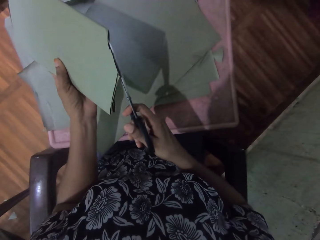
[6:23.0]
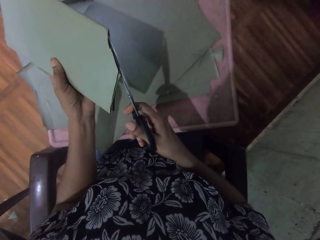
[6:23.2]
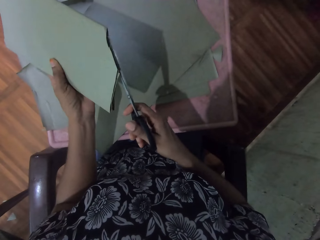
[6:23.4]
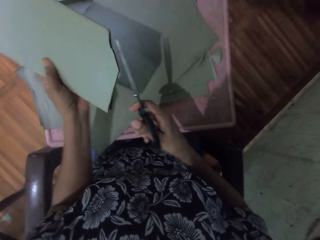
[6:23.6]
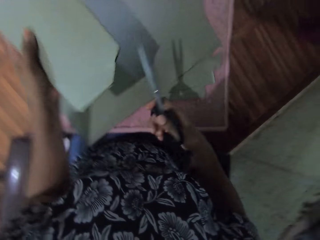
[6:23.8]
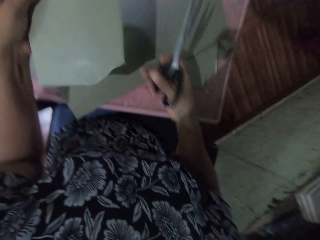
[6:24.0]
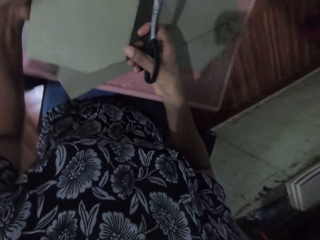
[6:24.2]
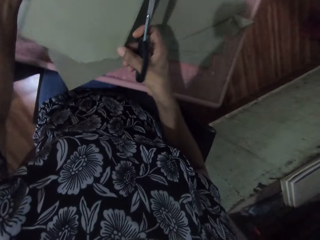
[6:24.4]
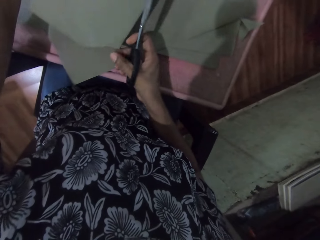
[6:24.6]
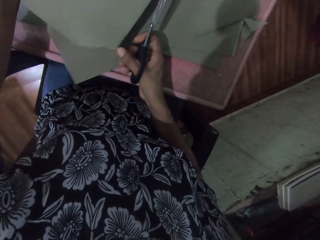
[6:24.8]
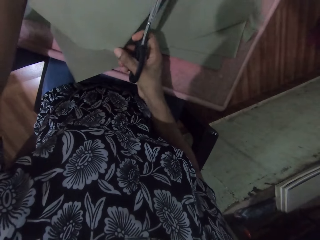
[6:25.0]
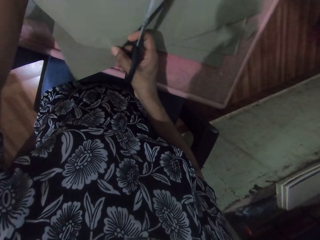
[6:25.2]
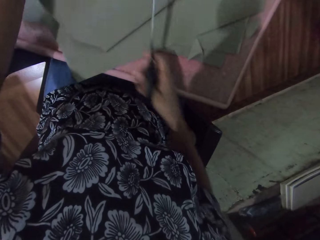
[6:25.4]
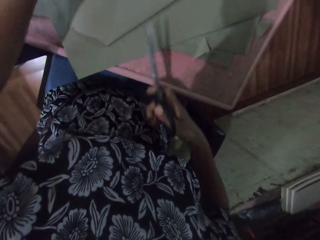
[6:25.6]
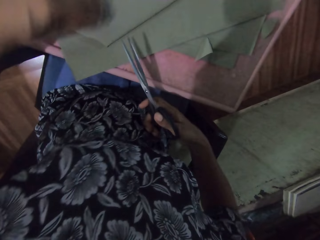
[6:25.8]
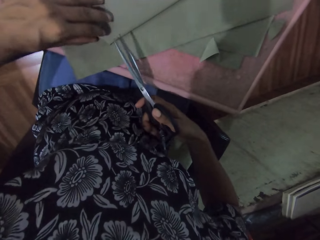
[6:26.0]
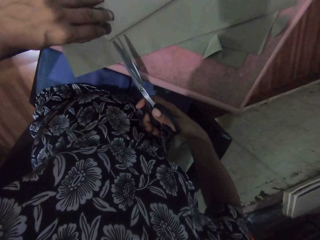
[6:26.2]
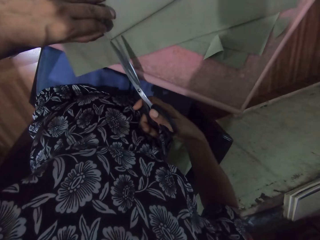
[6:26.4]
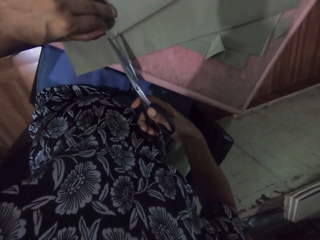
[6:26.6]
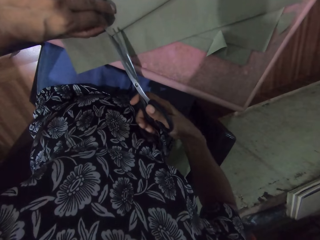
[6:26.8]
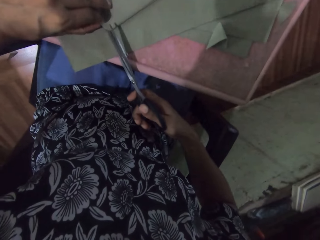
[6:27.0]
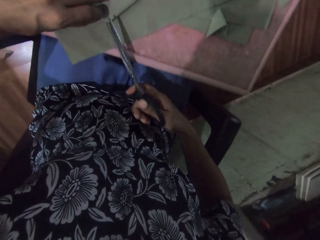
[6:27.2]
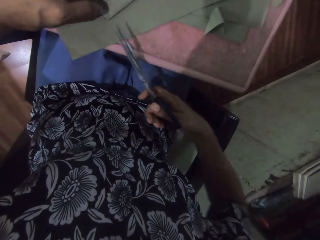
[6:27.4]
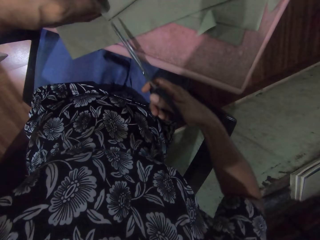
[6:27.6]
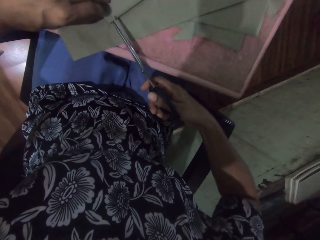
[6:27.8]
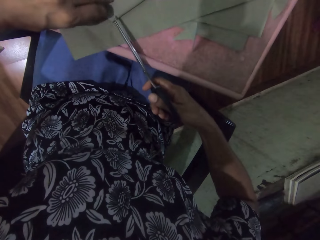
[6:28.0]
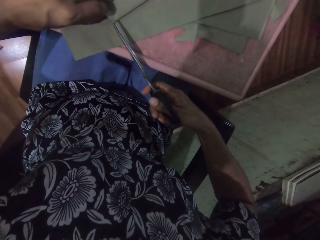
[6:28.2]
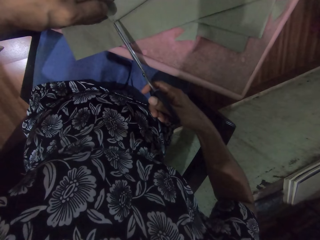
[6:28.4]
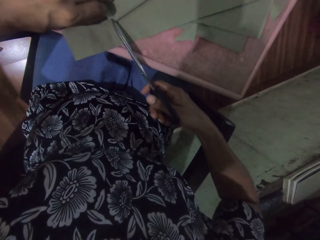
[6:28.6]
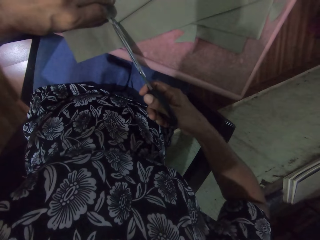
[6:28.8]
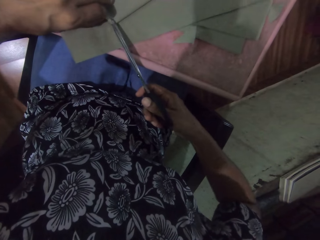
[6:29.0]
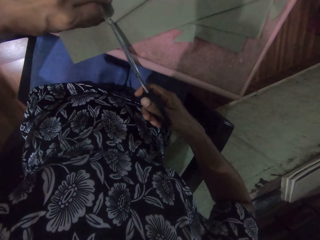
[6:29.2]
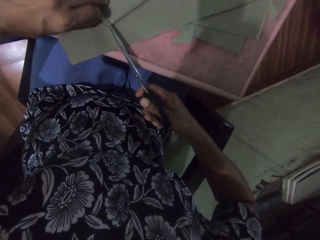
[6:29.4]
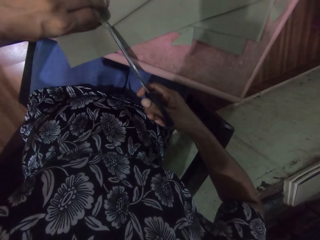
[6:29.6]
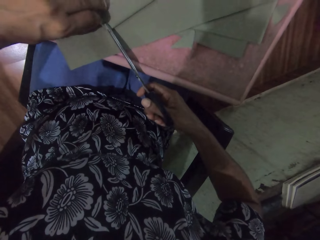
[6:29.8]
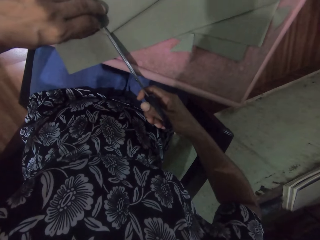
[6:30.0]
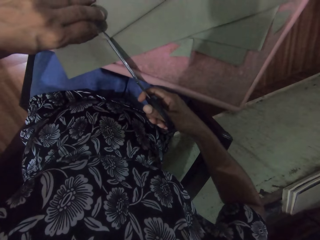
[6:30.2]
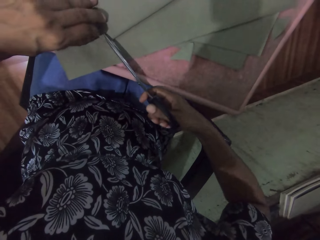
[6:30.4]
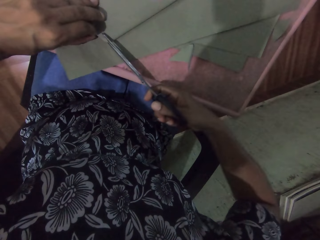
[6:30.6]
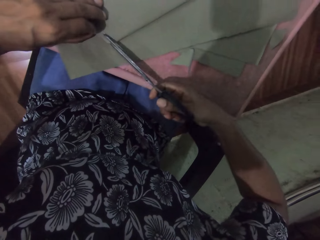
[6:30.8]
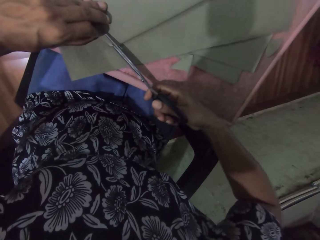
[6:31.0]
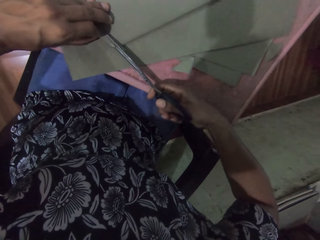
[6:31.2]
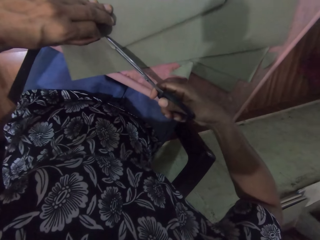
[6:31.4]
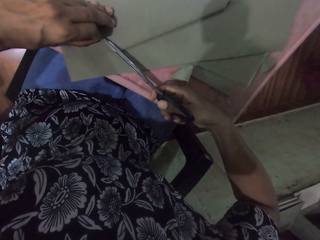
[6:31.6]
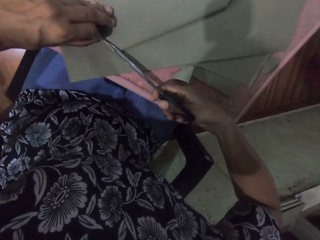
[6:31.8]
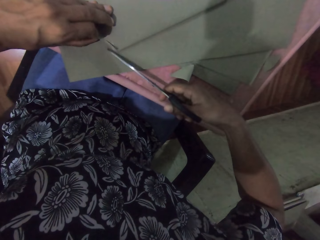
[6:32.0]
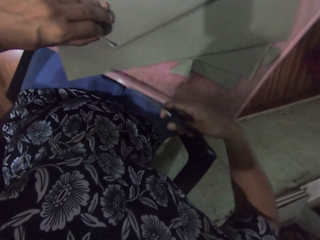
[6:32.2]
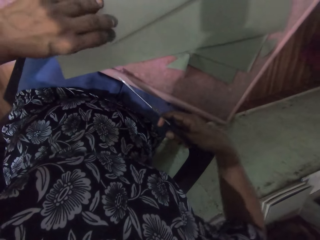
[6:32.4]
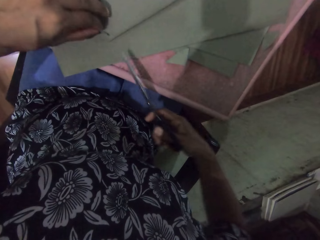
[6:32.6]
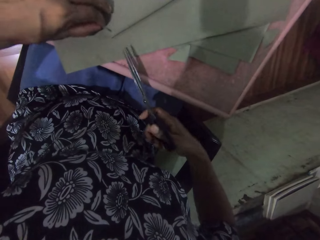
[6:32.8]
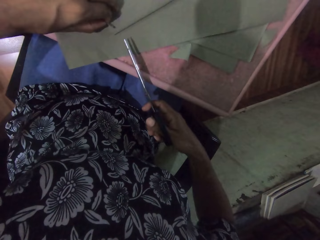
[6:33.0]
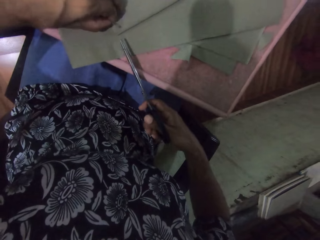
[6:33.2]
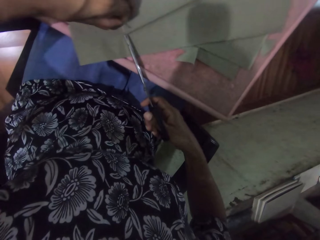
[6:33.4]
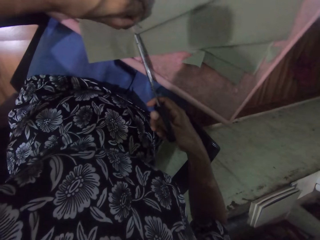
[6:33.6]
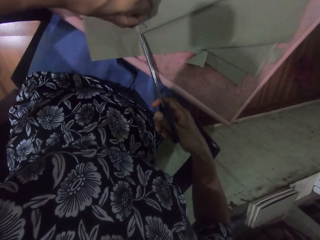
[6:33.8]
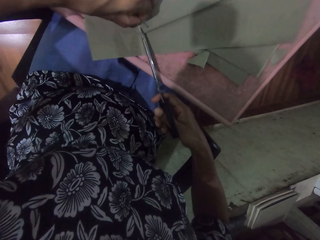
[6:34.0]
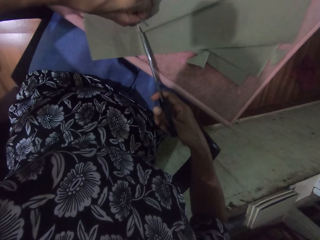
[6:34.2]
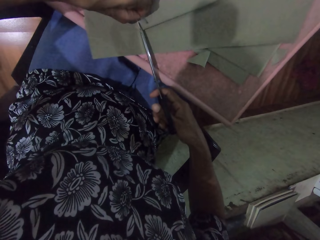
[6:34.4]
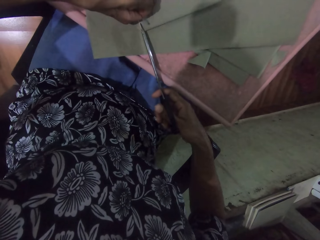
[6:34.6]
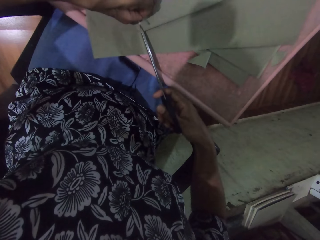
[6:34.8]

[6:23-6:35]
The camera wearer touches the book with his right hand. He touches the paper. He trims the cardboard paper with the scissors in his right hand.

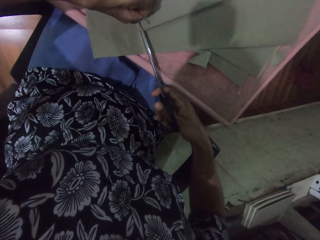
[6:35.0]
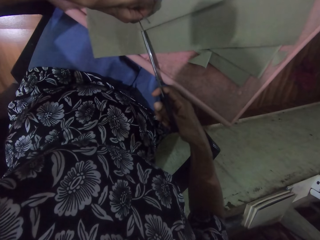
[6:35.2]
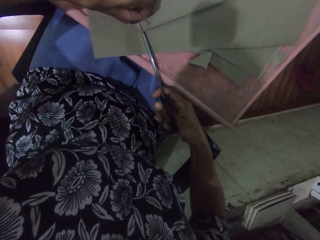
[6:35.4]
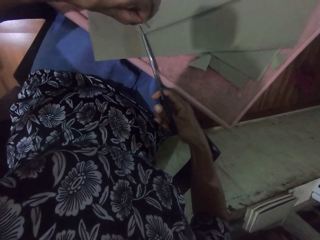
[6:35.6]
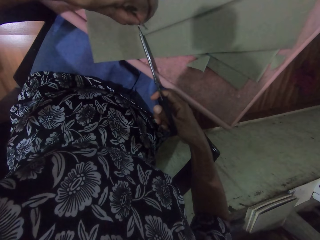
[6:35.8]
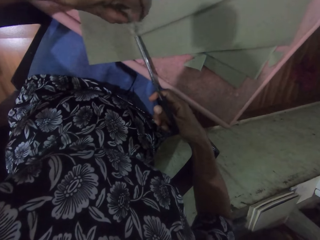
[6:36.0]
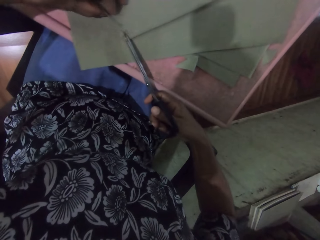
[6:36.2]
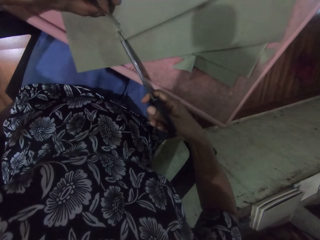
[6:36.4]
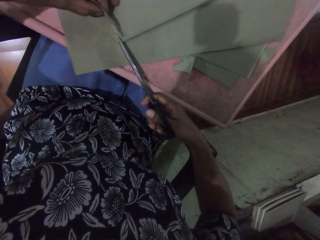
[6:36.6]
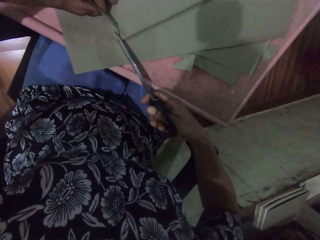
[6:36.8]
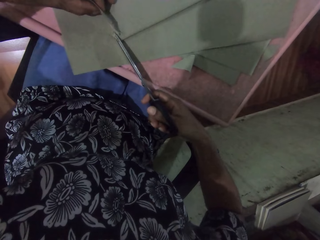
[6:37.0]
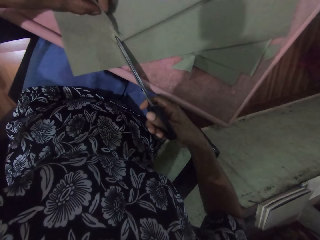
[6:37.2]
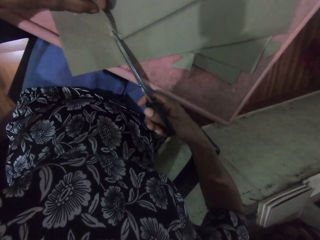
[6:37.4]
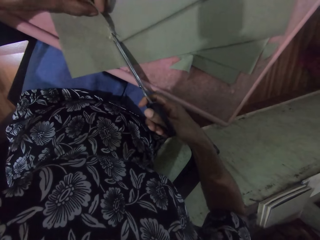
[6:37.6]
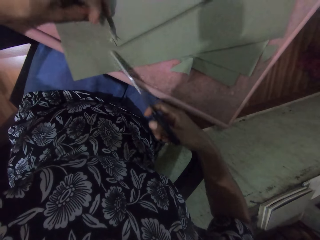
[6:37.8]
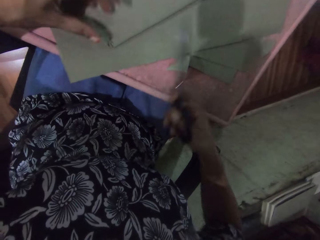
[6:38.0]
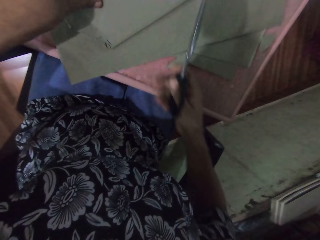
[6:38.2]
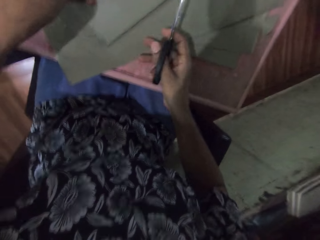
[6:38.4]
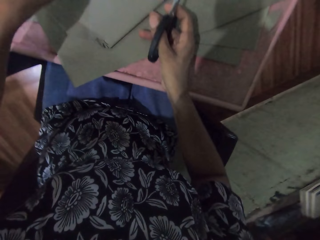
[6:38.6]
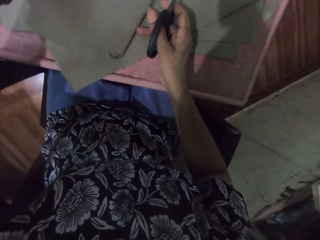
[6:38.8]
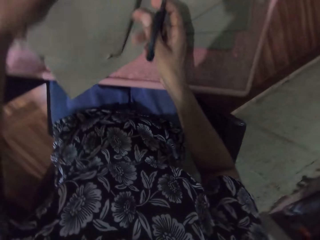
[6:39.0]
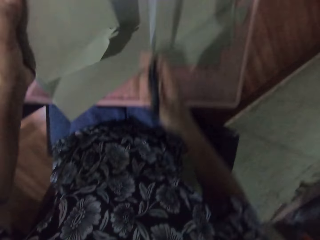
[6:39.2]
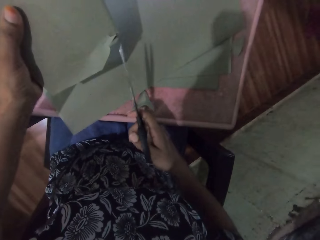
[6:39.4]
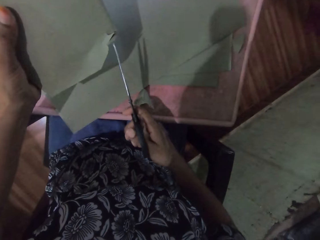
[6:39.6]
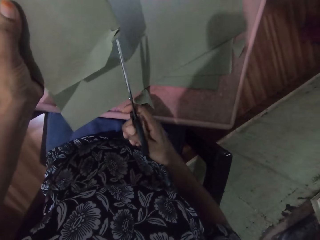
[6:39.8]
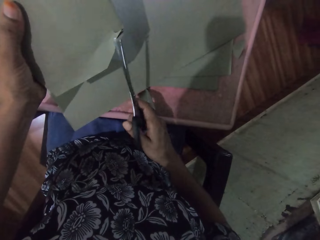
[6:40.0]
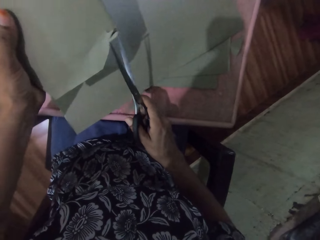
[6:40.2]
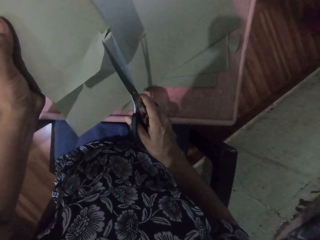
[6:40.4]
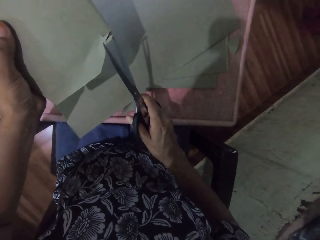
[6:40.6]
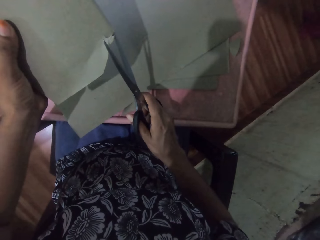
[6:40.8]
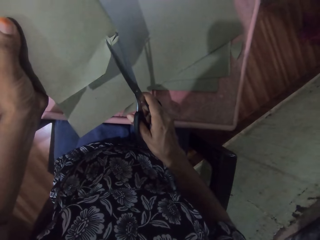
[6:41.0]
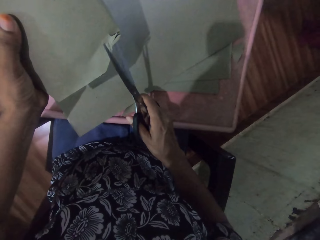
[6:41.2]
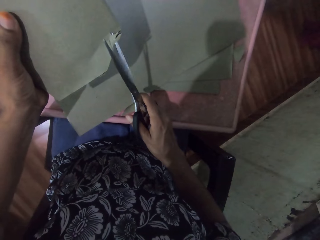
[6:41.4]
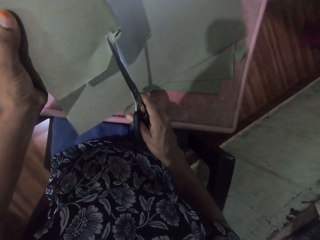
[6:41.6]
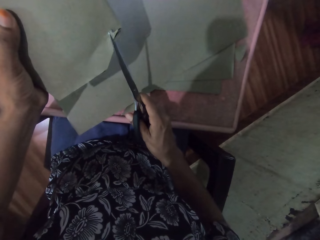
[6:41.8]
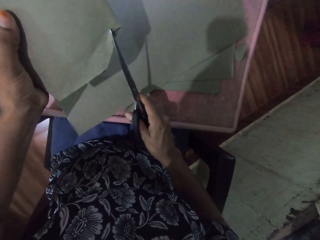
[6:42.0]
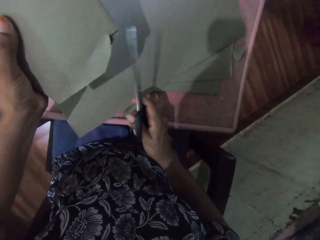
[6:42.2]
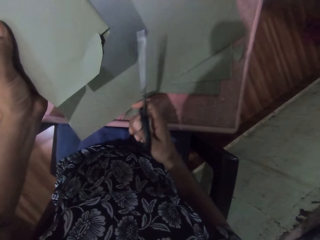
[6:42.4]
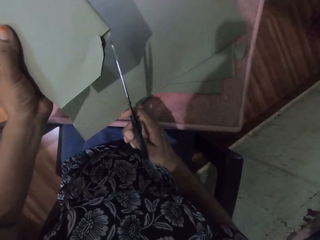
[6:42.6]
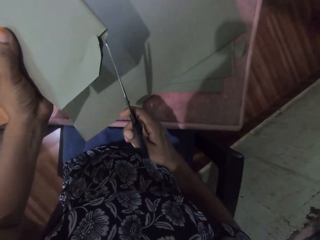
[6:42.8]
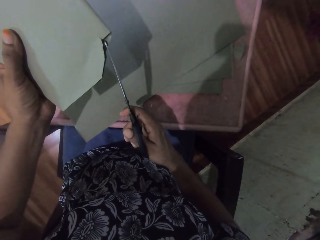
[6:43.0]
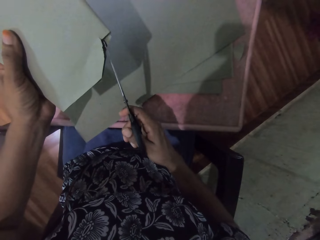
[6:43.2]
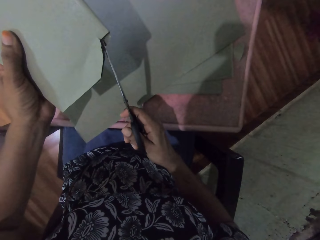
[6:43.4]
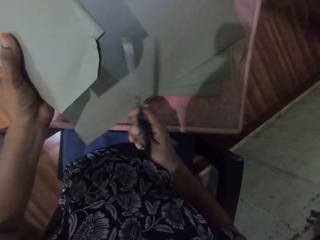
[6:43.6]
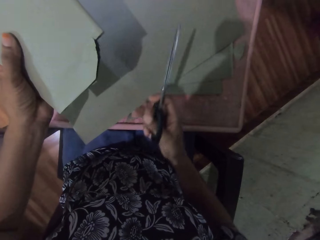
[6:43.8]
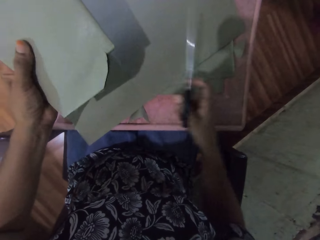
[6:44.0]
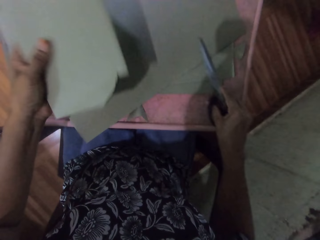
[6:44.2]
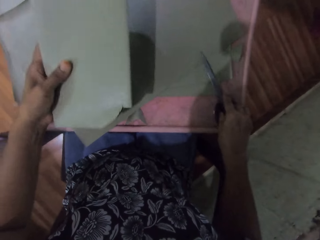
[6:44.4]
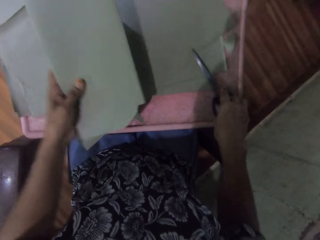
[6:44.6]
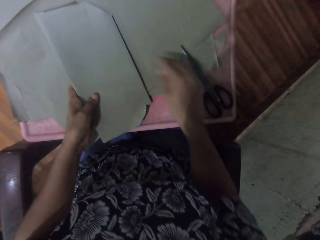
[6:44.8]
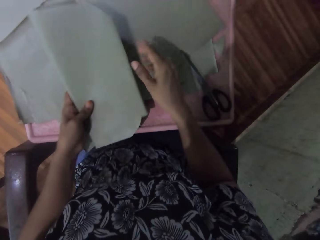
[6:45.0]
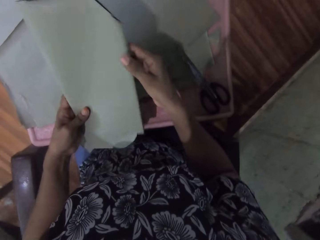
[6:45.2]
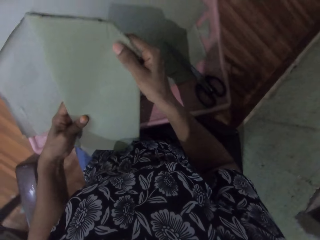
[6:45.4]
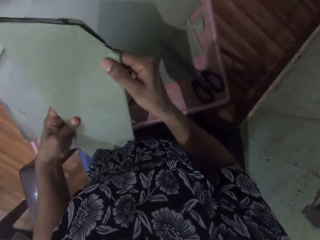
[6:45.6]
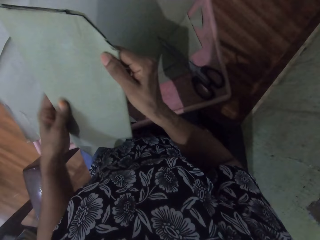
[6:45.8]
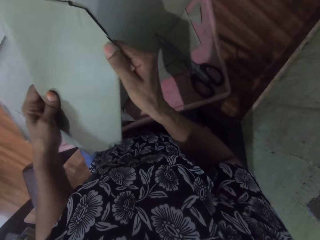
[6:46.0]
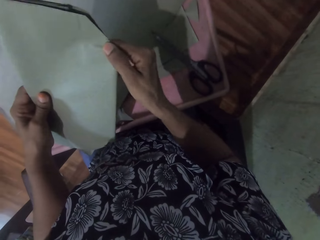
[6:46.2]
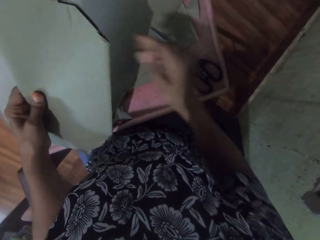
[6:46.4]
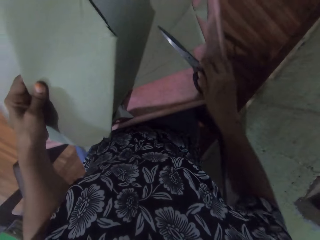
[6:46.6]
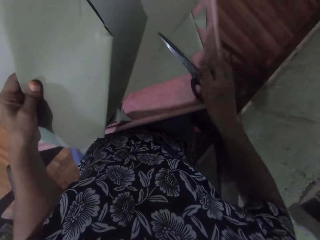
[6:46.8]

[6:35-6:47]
The camera wearer moves the paper. He lifts the book from the table with his left hand. He trims the cardboard paper with the scissors in his right hand. He drops the scissors on the table with his right hand. He touches the table with the book in his left hand. He touches the book with his right hand. He touches the paper.
